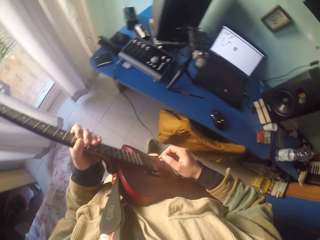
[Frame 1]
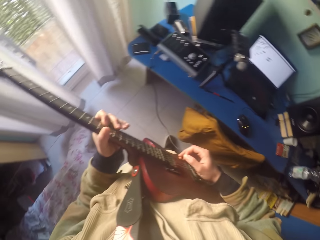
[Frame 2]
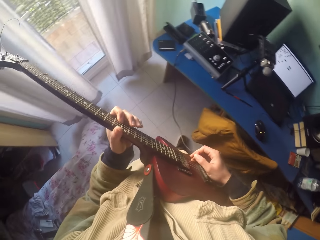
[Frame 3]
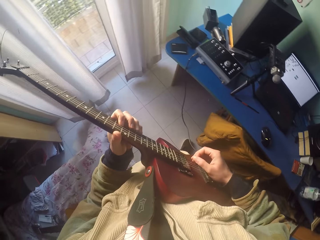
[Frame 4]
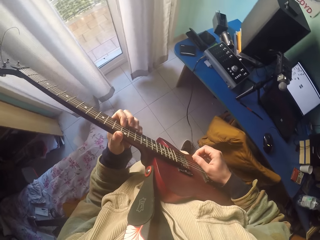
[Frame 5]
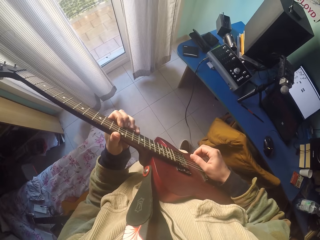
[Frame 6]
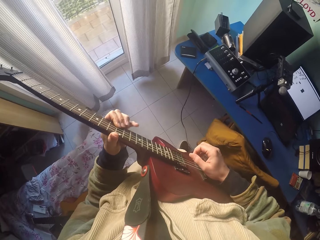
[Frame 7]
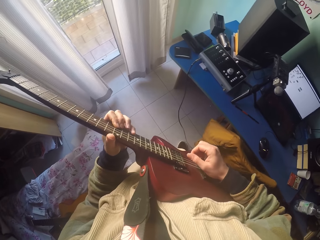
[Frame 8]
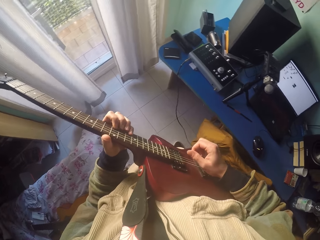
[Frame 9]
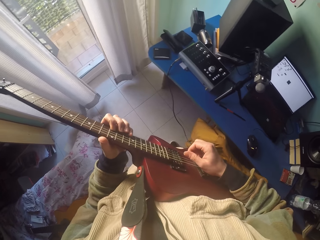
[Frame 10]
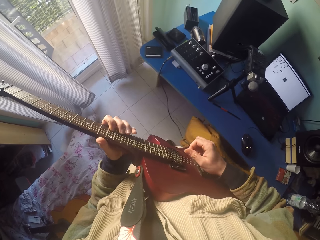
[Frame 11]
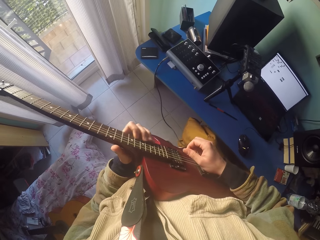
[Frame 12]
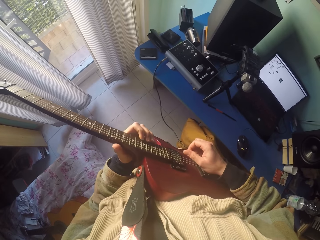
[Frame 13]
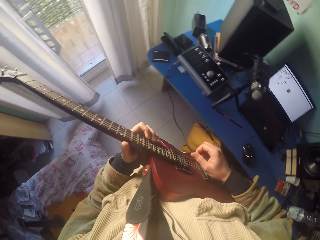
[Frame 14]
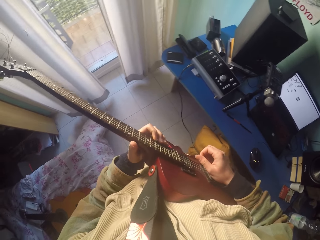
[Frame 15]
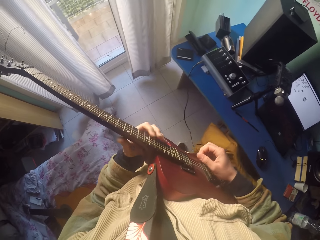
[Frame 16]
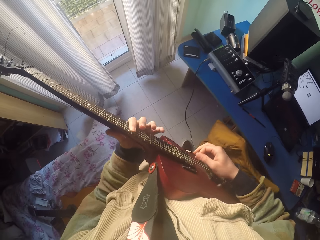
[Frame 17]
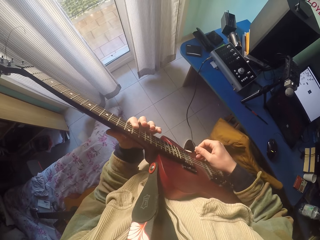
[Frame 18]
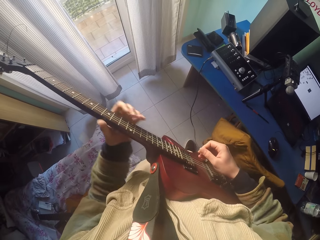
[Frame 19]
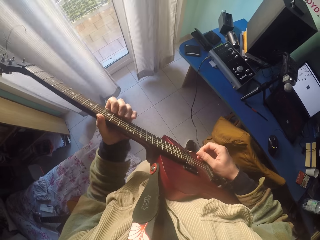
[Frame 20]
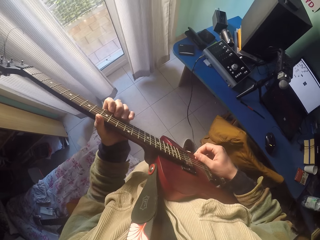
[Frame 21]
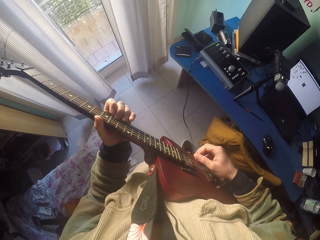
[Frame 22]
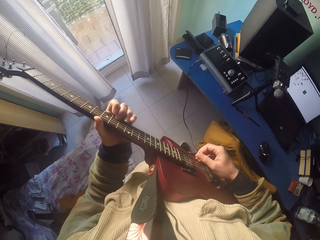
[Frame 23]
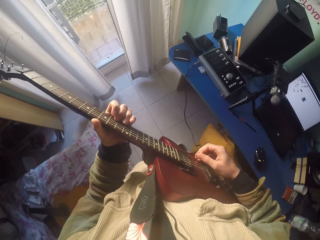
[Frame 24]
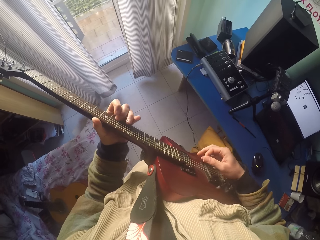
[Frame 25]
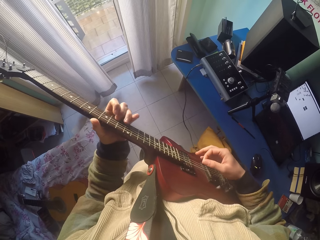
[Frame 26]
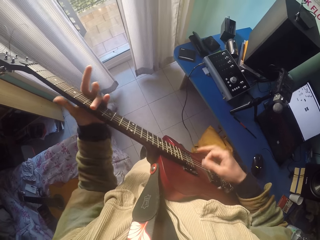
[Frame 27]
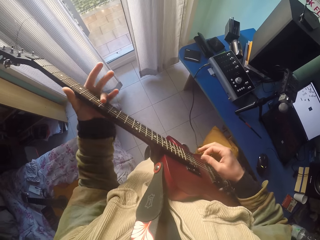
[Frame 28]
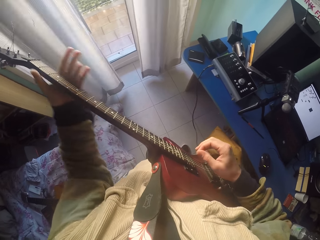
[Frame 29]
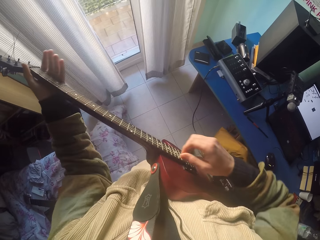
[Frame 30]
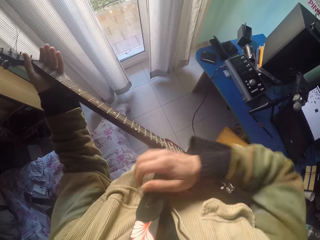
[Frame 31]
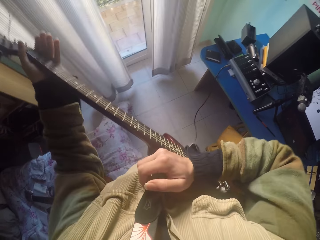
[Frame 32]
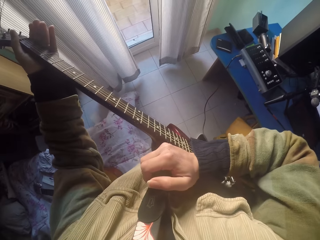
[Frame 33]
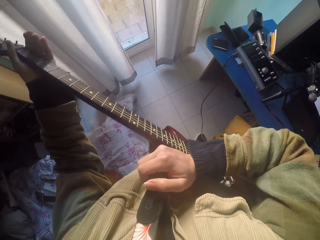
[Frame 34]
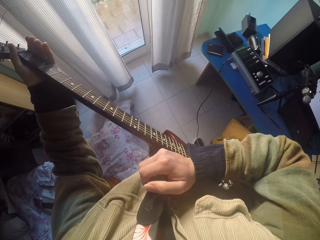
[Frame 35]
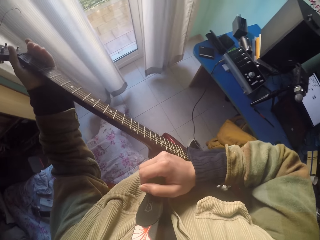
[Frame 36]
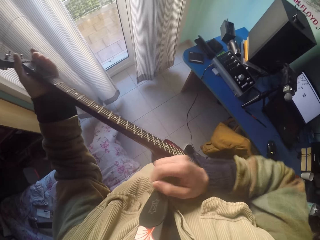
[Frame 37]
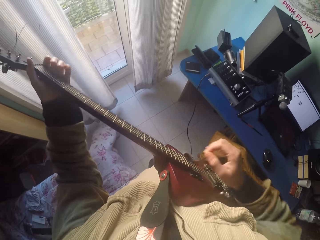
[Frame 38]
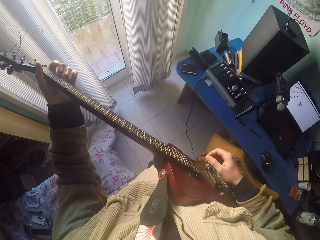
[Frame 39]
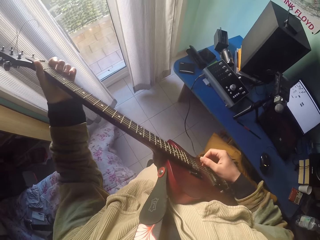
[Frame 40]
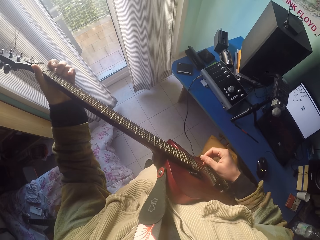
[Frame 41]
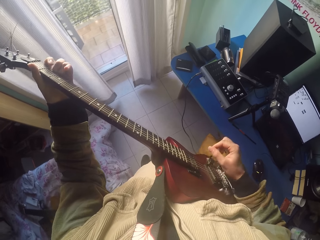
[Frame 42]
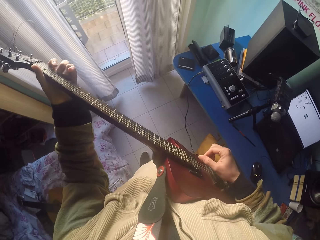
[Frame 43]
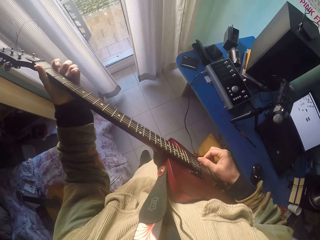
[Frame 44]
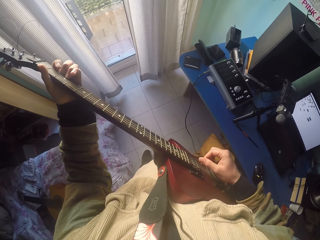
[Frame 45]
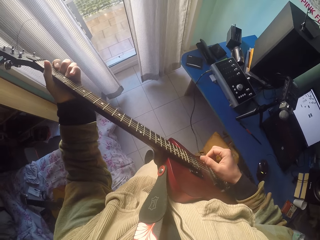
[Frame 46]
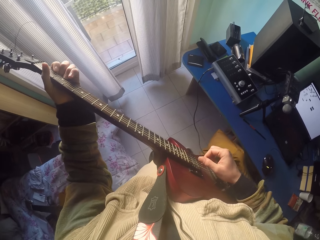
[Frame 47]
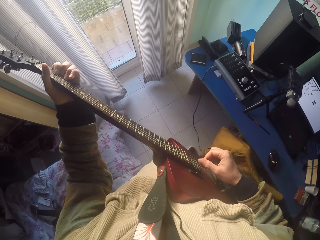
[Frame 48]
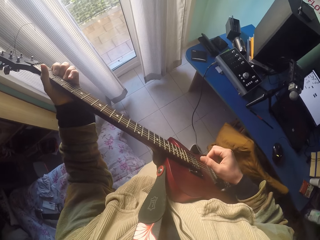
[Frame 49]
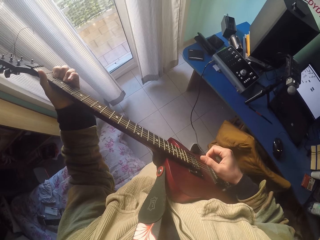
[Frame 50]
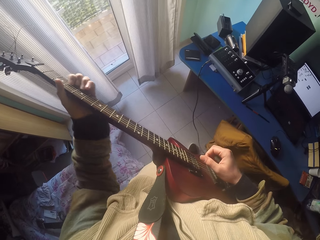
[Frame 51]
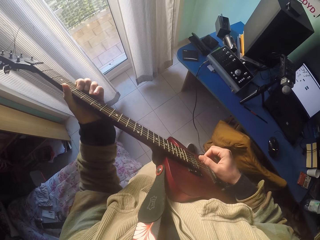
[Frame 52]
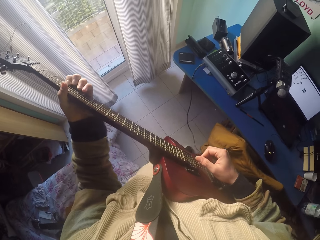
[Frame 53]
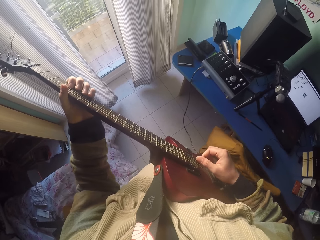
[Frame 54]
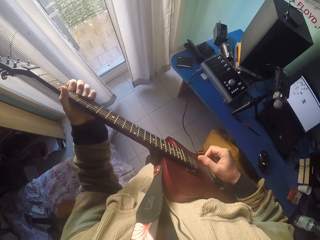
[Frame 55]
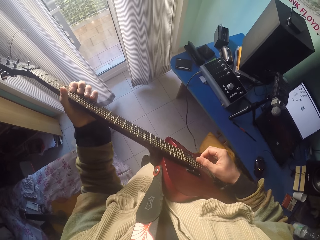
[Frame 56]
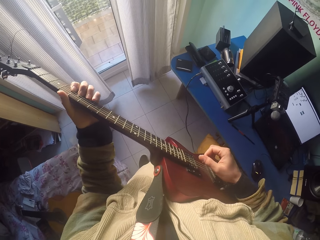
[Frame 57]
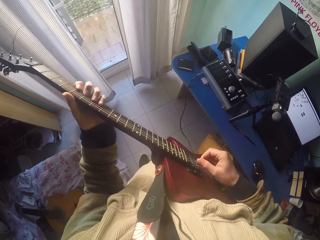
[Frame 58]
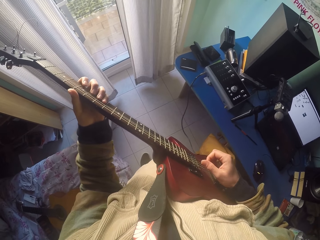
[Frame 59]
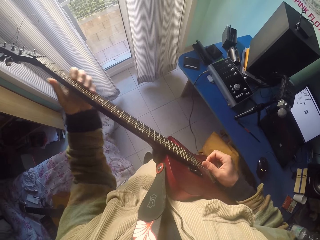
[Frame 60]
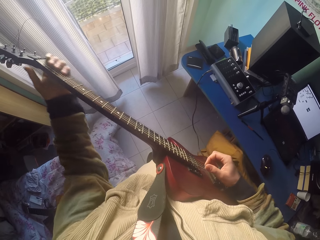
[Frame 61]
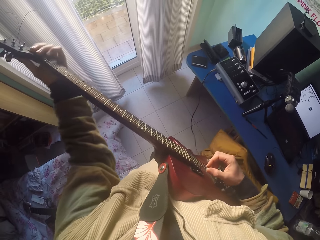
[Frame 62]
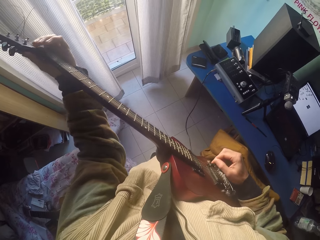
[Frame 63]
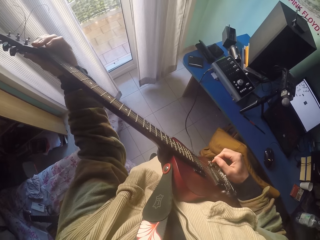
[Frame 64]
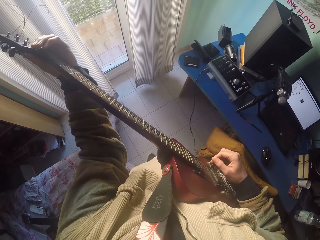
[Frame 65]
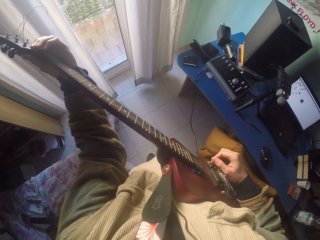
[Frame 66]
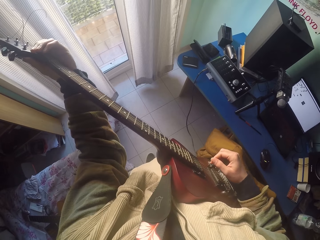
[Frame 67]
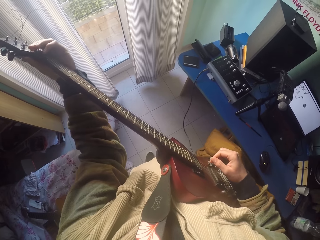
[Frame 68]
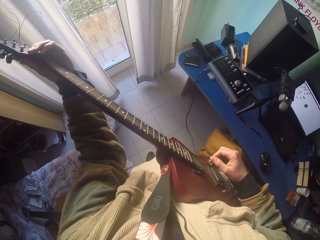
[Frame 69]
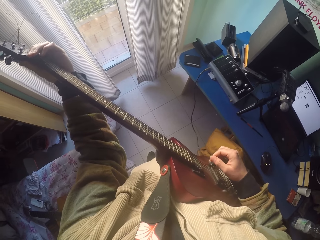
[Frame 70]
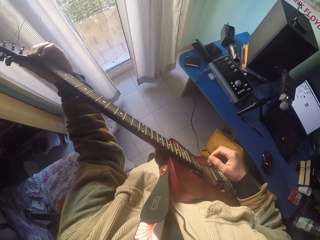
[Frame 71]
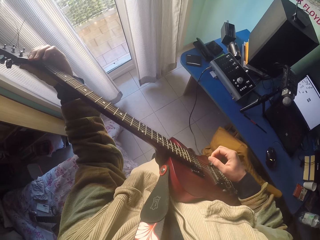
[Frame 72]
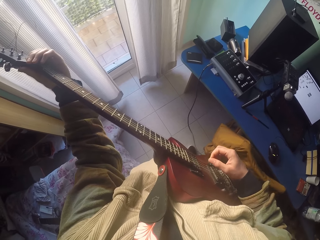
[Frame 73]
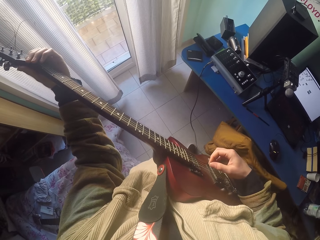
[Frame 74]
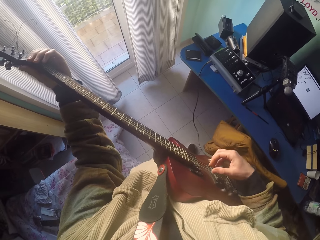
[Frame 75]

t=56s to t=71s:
The camera wearer plays on the guitar position markers and strings with the right hand's fingers. They play the guitar strings with the left hand. They grab the guitar strap with the right hand. They play on the guitar position markers and strings with the left hand's fingers. They grasp the guitar capstan.

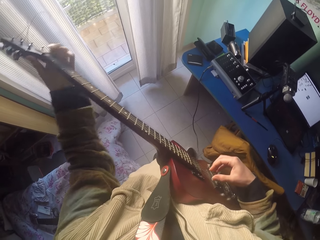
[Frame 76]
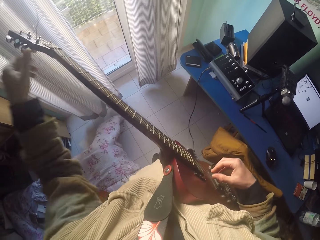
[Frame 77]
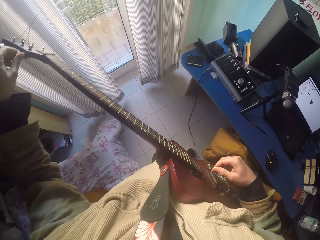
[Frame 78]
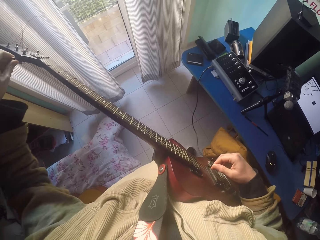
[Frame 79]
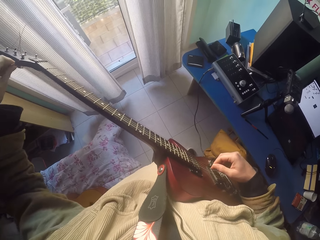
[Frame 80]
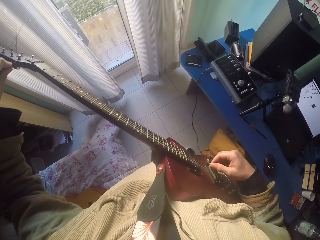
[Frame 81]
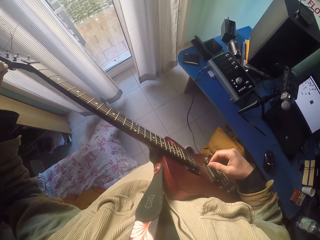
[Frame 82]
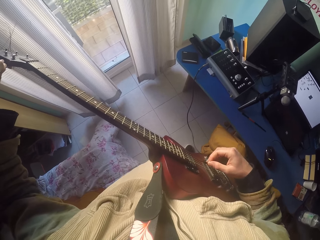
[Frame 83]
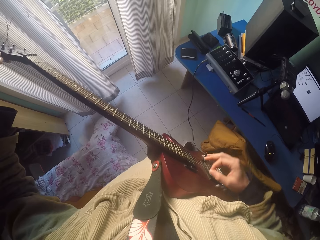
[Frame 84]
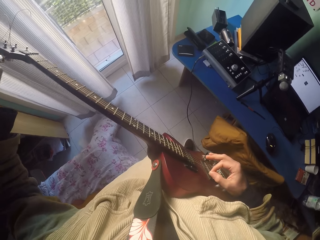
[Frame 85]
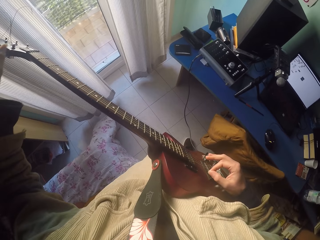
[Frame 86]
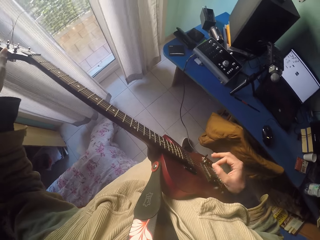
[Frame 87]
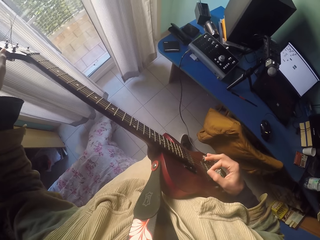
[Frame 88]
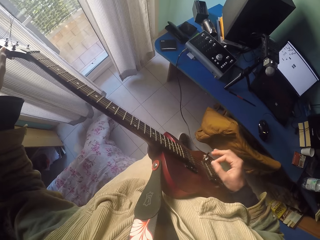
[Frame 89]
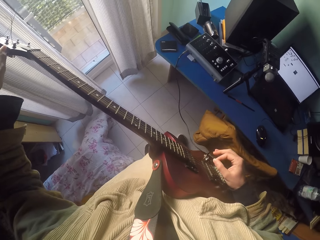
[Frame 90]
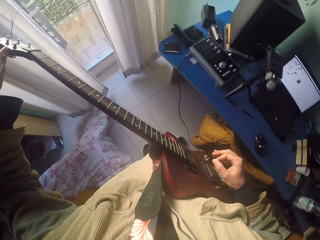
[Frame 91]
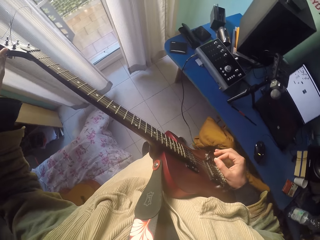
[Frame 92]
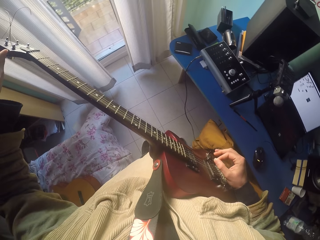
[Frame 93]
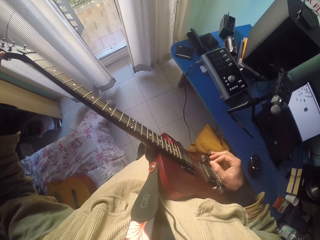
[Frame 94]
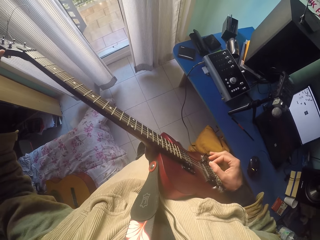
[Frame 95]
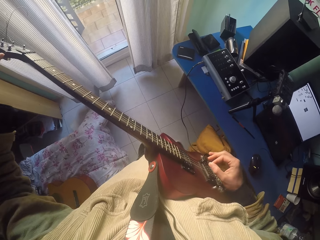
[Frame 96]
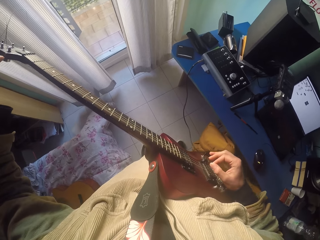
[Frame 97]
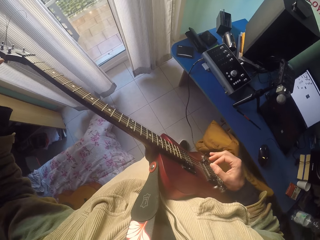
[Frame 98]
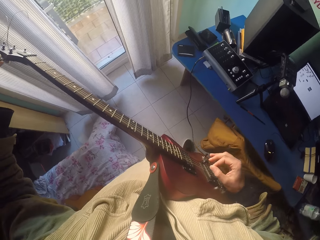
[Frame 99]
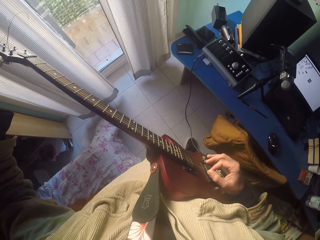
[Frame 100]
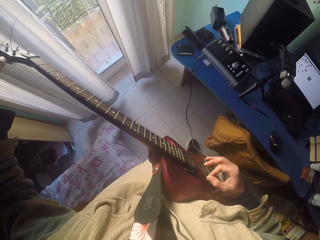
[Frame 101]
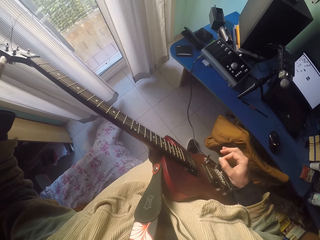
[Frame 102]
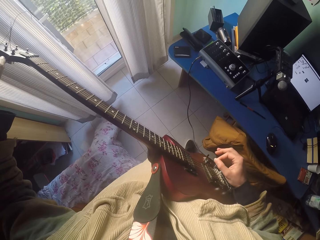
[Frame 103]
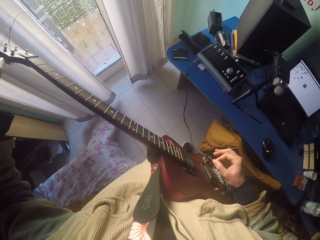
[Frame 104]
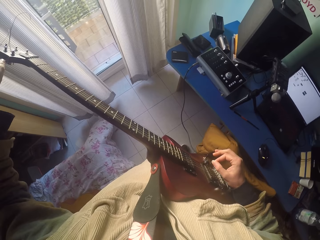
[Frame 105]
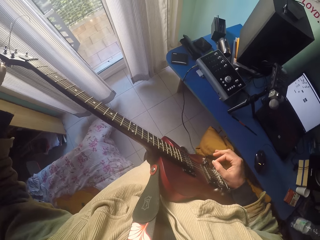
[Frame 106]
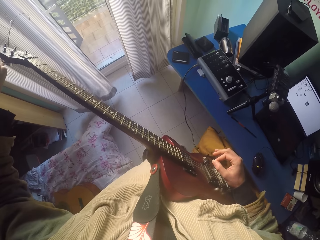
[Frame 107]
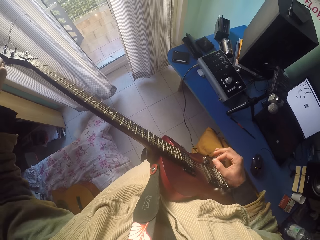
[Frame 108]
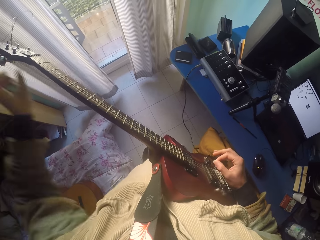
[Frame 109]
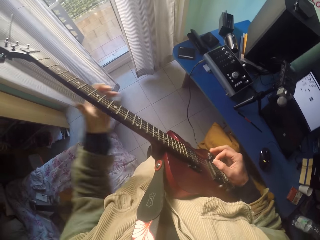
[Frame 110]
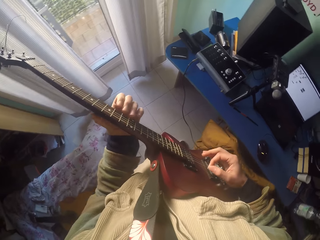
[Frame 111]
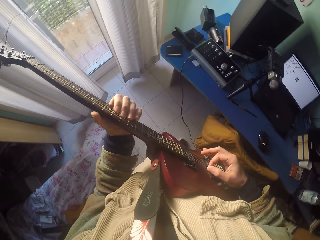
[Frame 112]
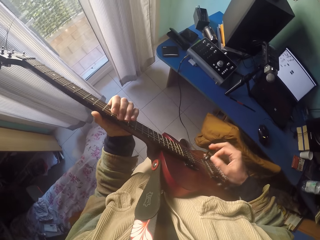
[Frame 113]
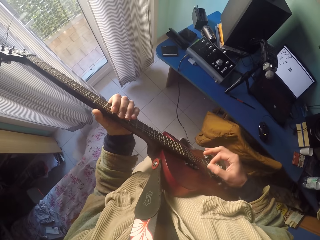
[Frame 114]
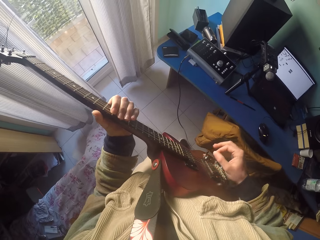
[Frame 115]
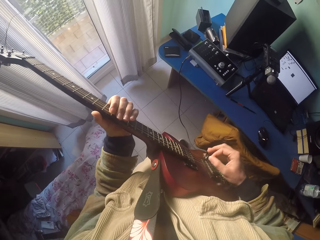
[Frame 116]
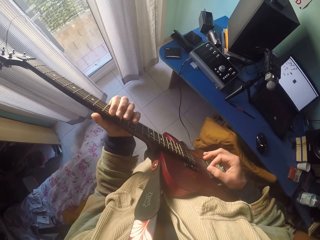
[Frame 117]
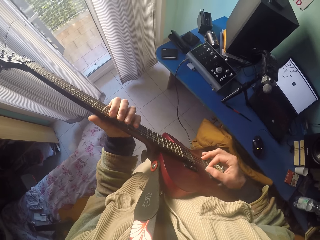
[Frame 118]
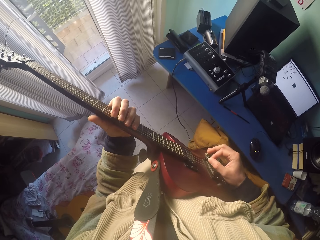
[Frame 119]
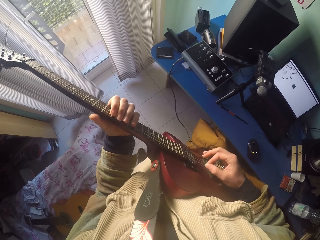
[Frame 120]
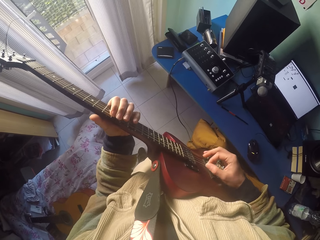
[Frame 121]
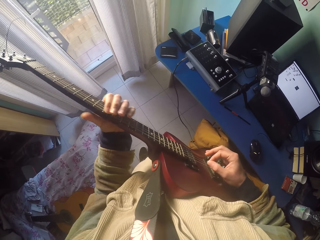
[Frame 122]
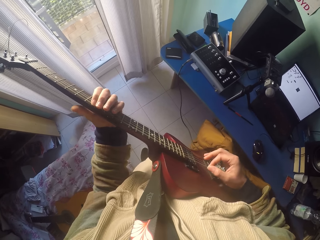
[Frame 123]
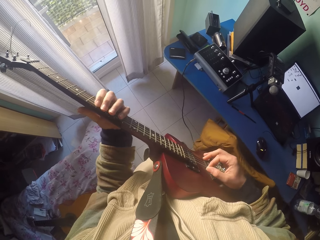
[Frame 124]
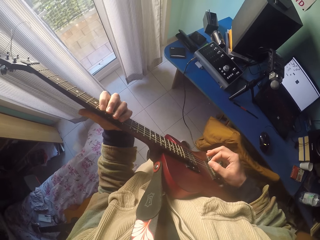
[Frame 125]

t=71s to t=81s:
The camera wearer snatches the guitar tuning peg. They tune the tuning pegs. They play on the guitar position markers and strings with the right hand's fingers.
